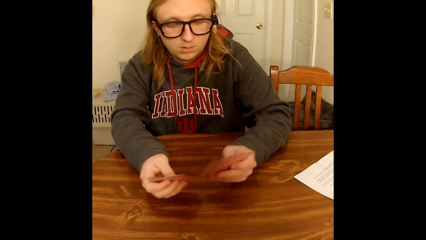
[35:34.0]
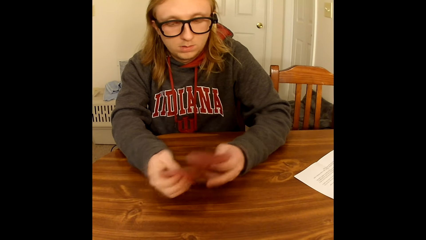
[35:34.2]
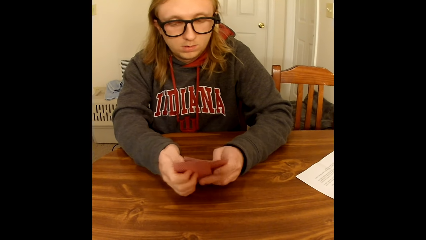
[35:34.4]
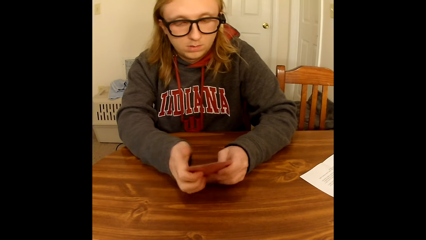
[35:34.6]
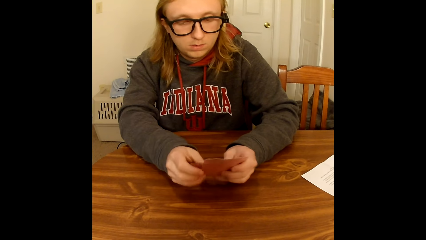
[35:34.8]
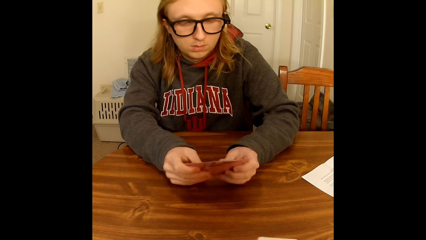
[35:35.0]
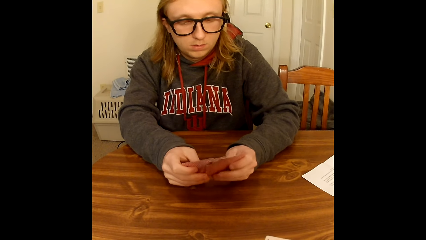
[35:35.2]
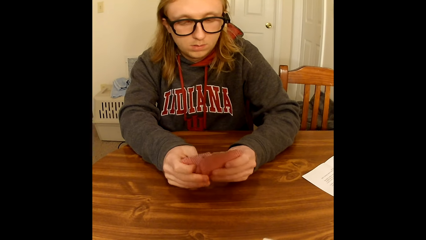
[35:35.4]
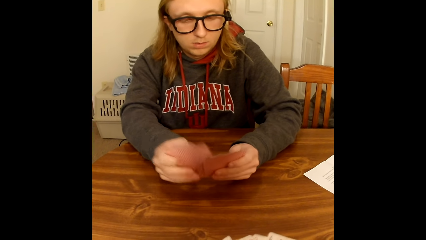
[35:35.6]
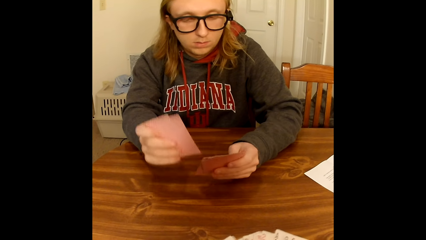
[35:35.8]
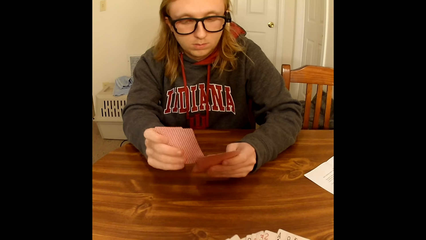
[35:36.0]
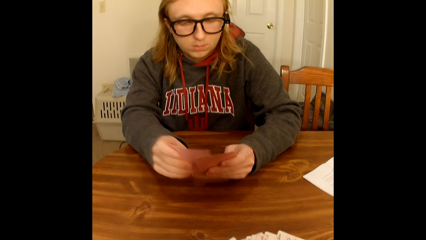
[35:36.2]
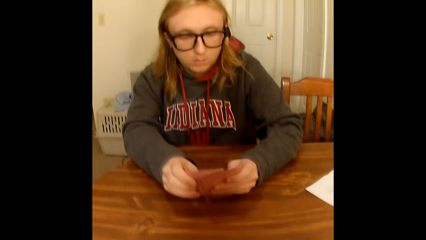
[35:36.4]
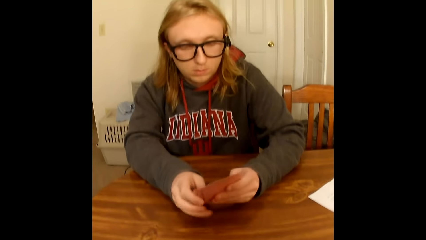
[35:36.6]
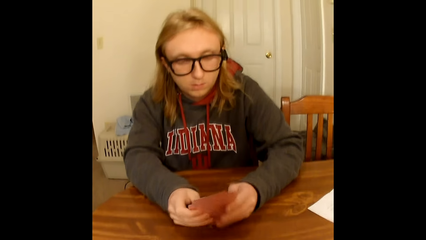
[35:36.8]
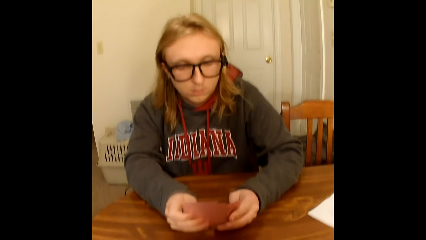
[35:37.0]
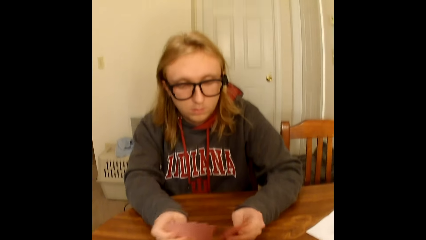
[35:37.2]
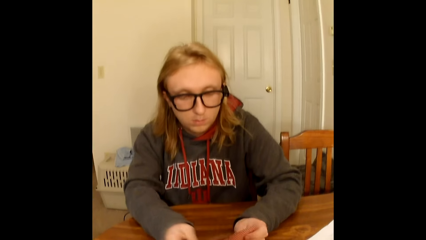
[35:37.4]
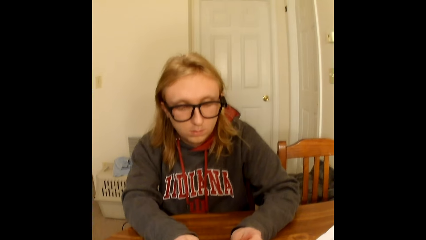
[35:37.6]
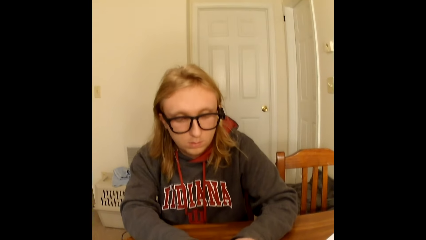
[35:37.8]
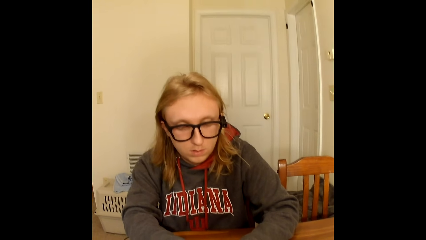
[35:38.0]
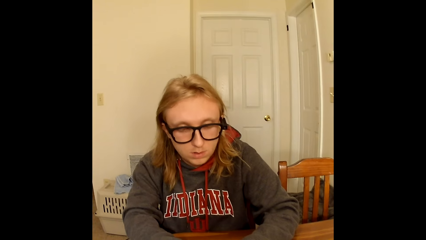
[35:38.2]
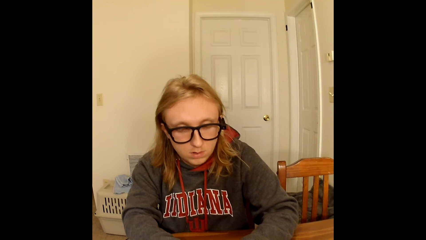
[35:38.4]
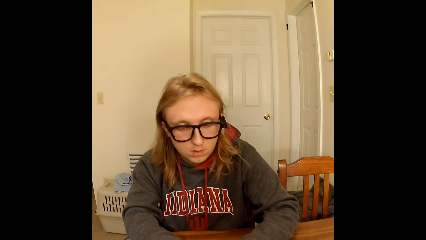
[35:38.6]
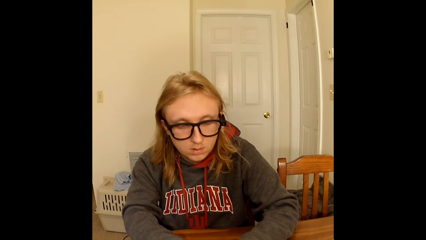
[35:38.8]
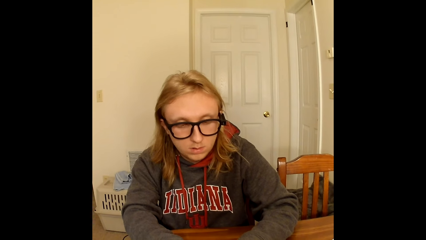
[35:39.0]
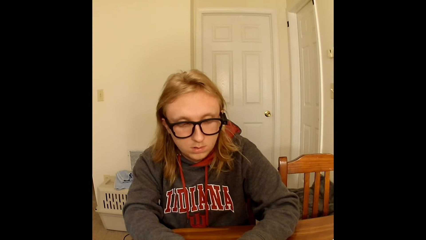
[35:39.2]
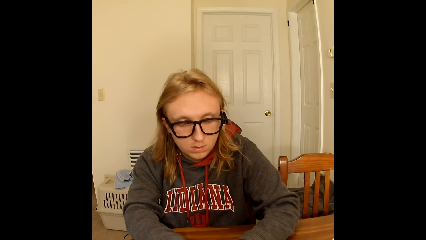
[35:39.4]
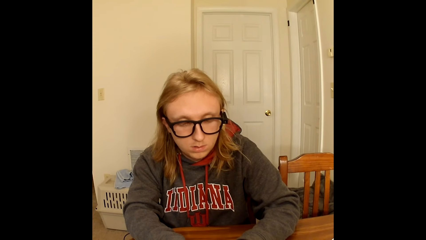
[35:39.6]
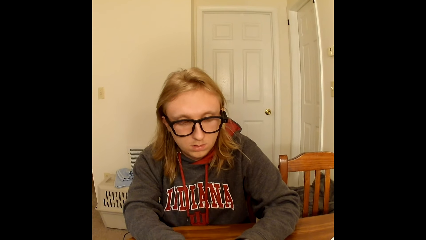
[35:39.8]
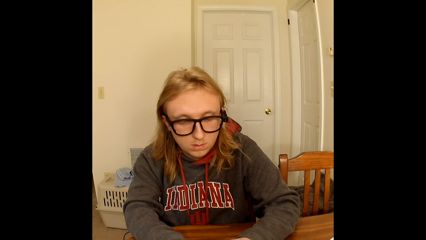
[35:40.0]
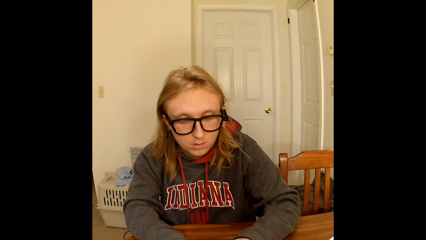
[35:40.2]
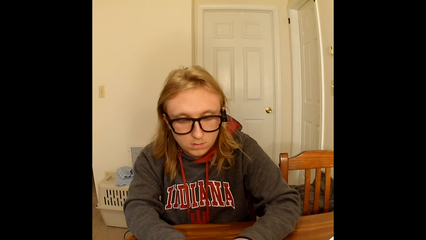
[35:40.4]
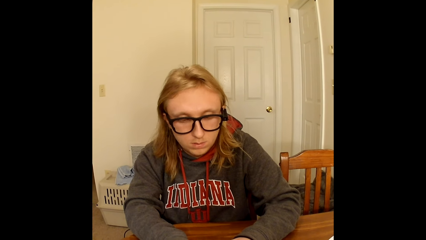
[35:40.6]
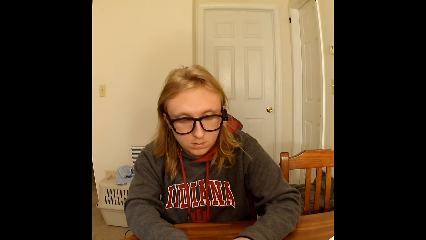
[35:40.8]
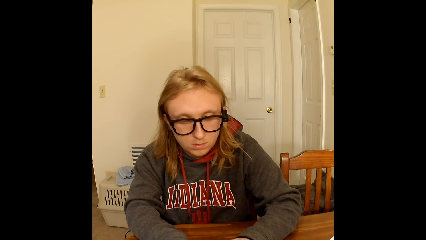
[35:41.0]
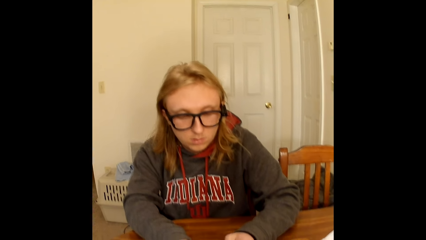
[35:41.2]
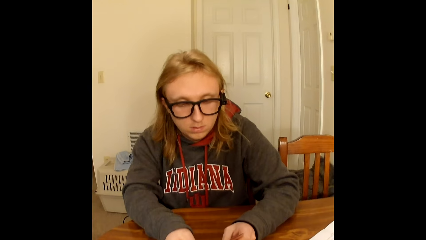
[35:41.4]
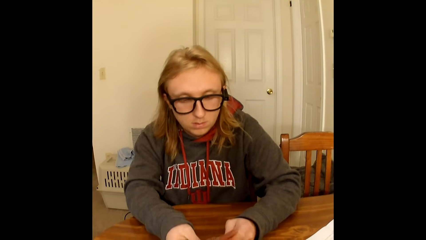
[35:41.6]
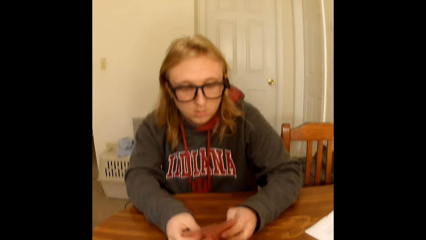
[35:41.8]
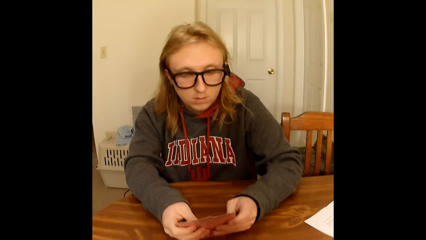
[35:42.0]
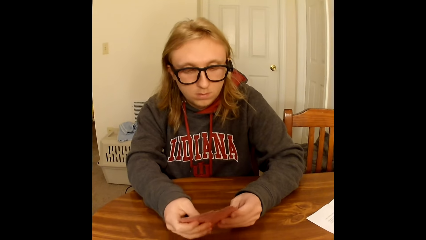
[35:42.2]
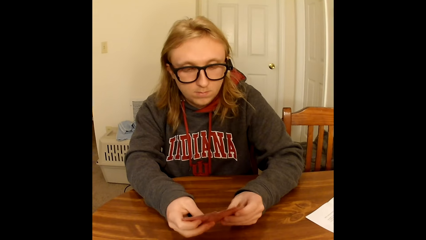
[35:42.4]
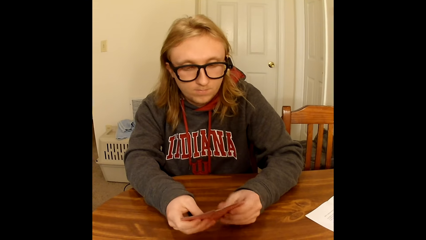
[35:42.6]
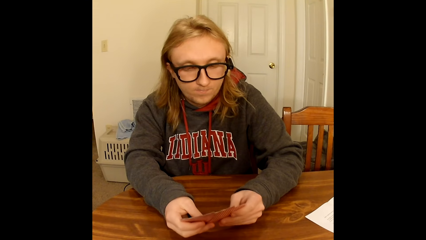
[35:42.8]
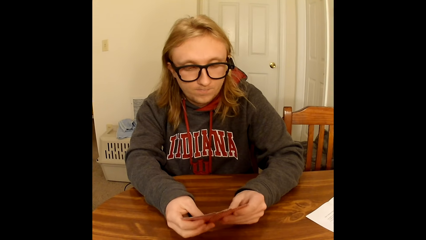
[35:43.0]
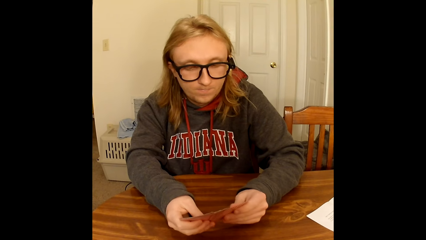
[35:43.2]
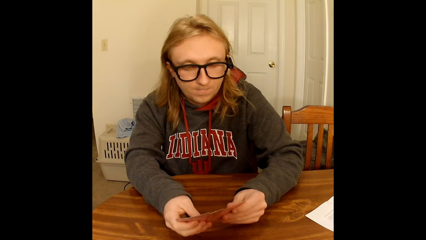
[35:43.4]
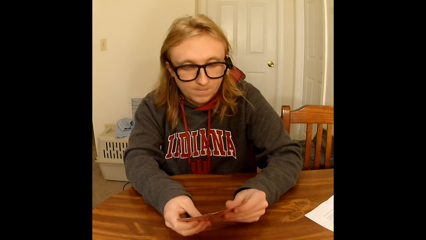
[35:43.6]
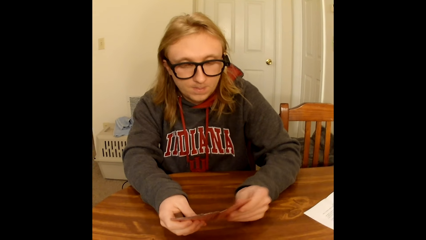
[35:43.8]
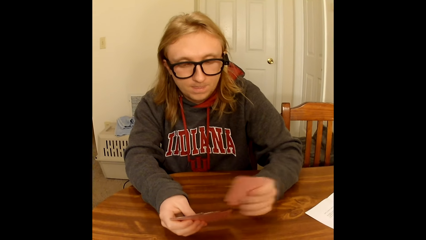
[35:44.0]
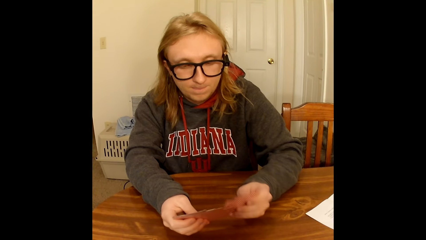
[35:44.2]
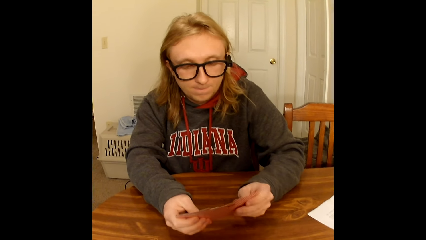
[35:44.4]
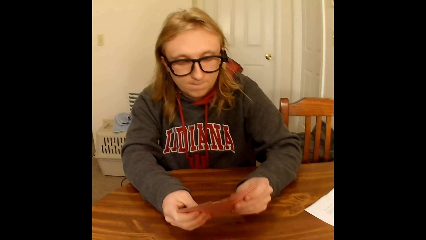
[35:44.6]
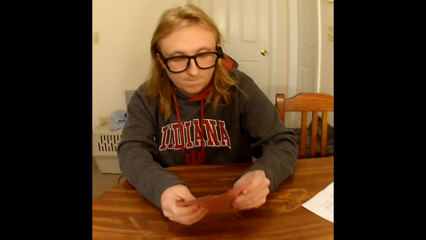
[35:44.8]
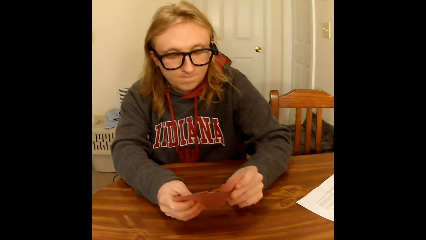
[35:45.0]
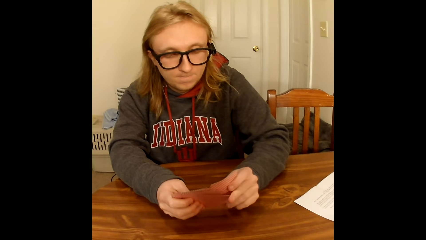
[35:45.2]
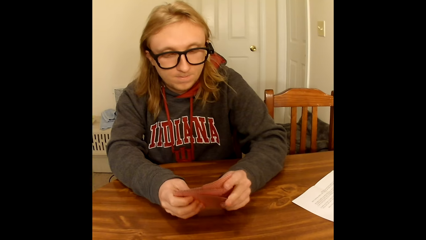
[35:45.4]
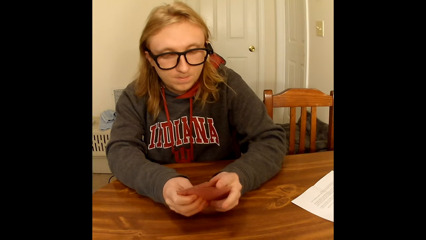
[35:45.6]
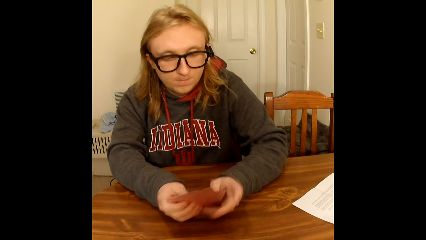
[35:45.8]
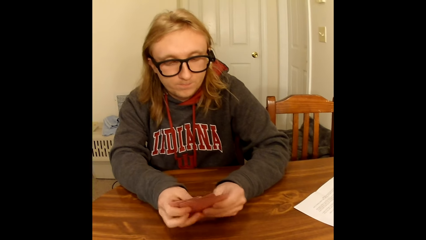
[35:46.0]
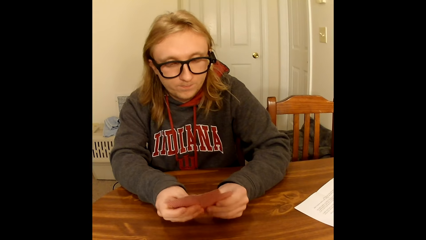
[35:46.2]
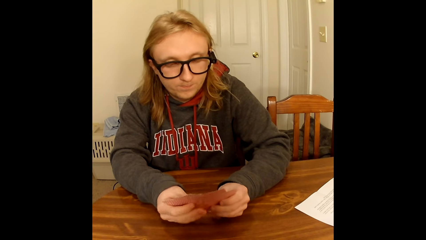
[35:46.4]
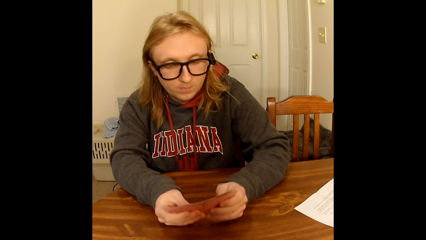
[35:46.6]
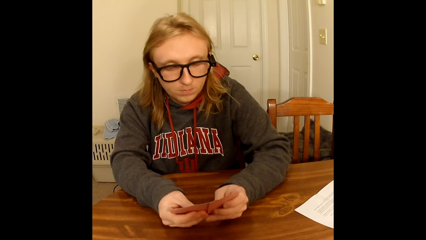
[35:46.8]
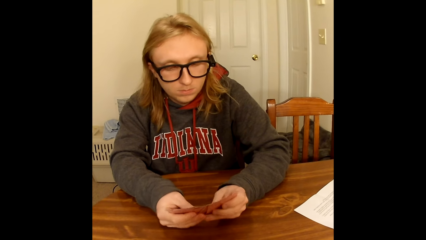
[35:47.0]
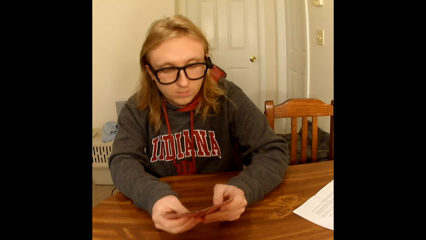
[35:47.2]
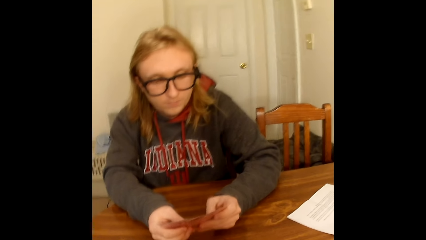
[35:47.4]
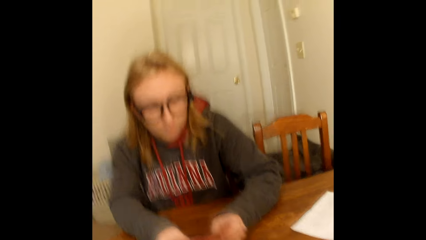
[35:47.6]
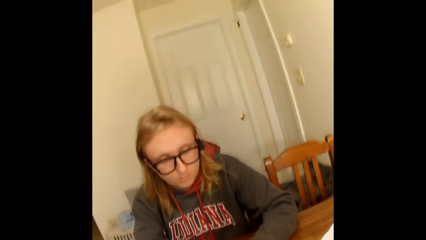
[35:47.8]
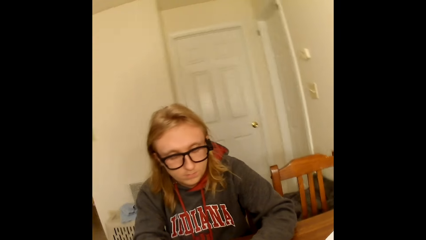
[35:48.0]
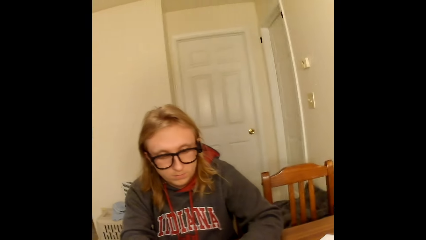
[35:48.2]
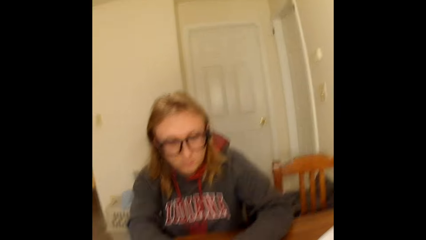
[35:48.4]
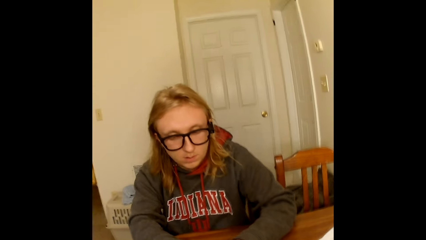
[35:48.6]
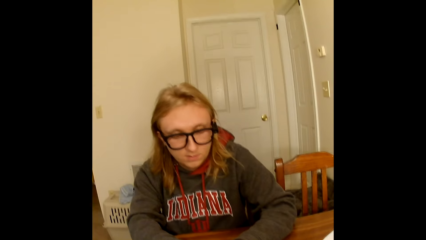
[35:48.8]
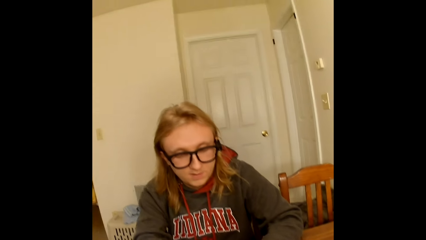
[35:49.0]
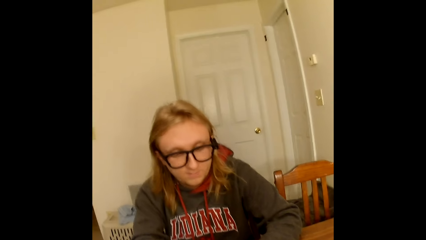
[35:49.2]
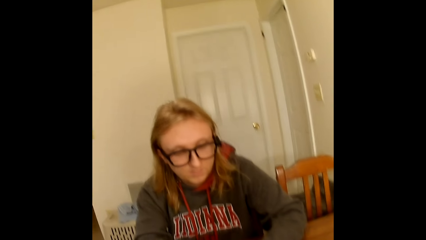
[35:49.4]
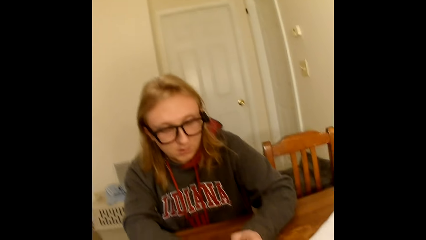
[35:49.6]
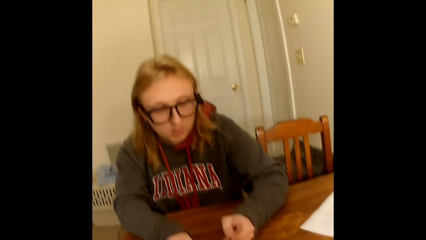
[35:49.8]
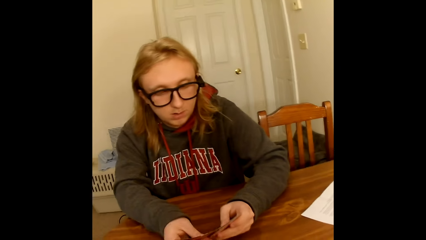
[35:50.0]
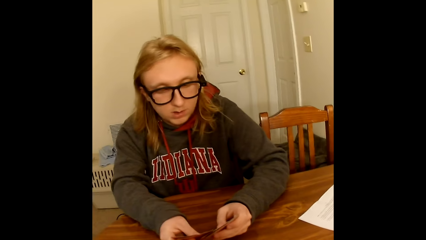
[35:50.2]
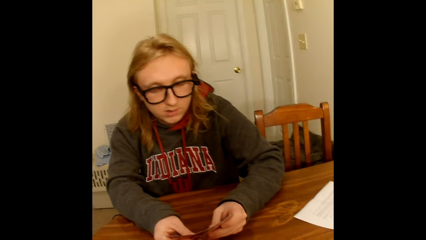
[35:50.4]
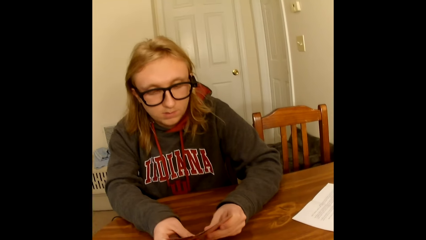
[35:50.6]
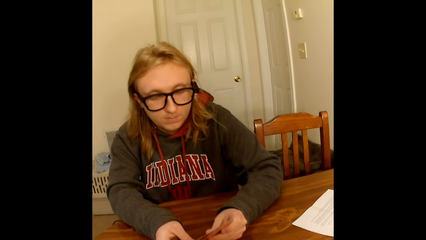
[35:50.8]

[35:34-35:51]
The camera wearer spreads the playing cards in her hands with both hands.
